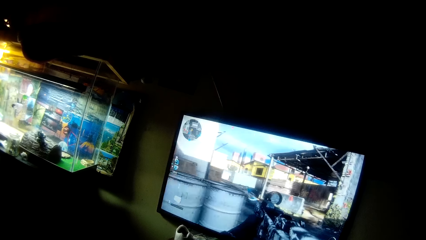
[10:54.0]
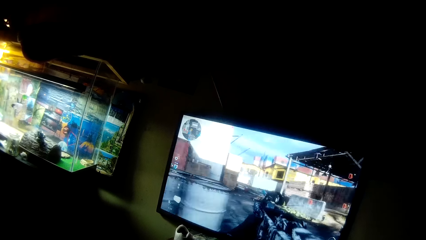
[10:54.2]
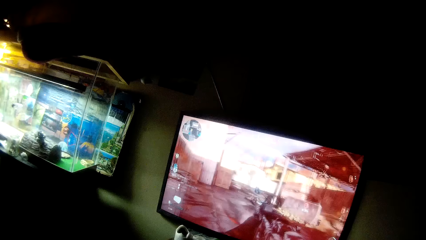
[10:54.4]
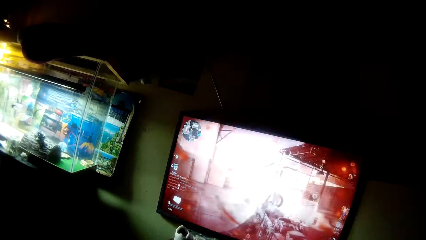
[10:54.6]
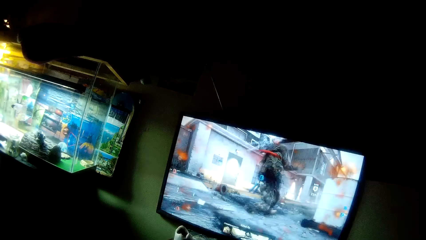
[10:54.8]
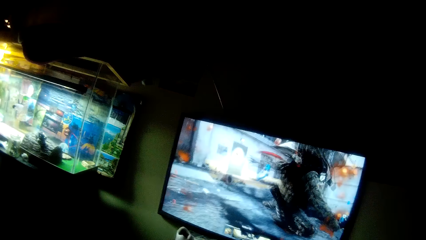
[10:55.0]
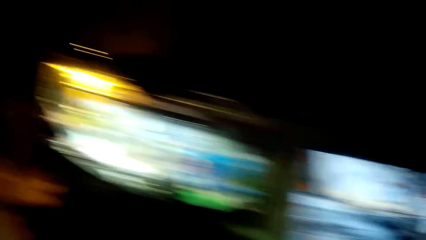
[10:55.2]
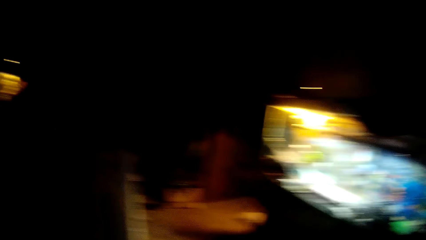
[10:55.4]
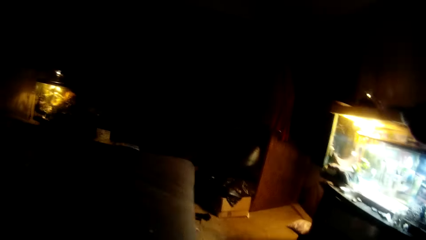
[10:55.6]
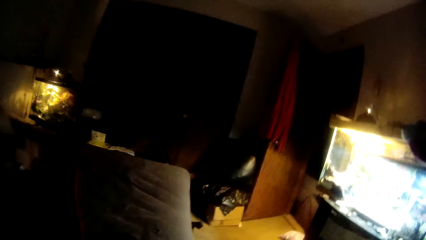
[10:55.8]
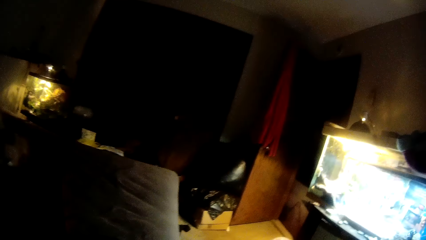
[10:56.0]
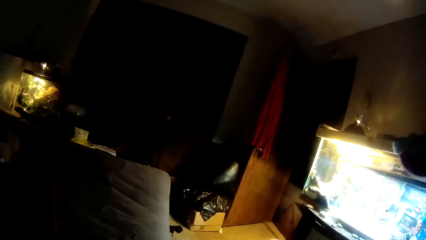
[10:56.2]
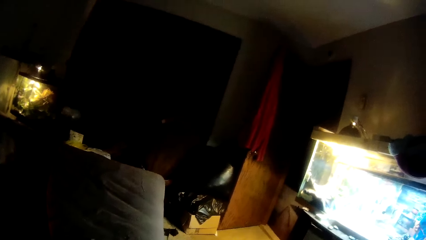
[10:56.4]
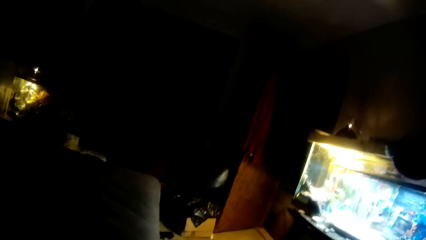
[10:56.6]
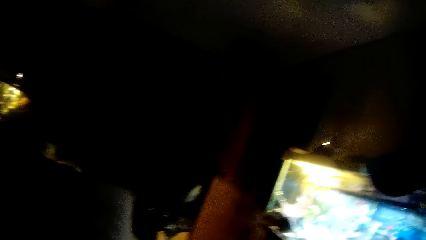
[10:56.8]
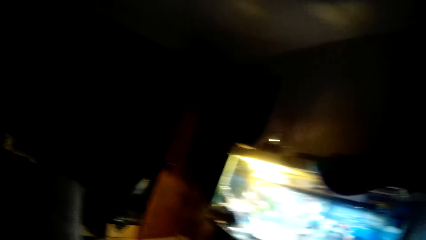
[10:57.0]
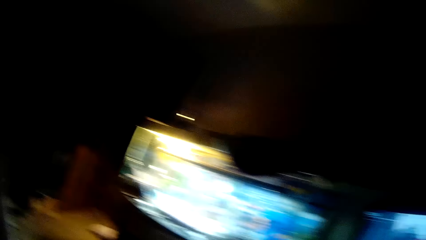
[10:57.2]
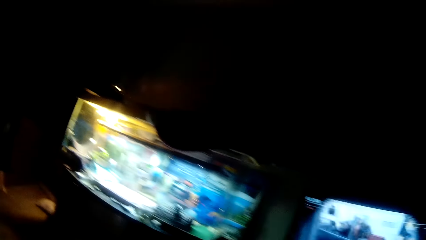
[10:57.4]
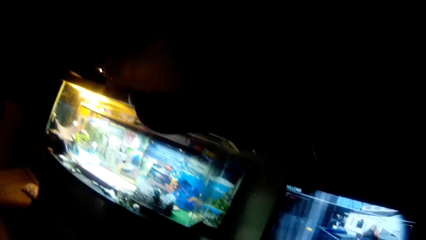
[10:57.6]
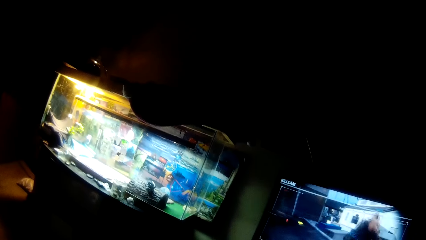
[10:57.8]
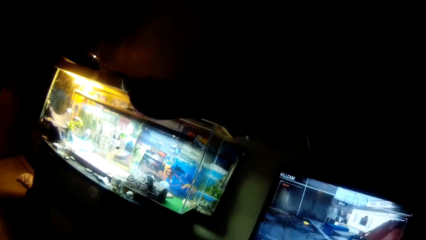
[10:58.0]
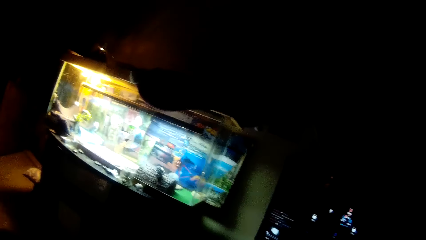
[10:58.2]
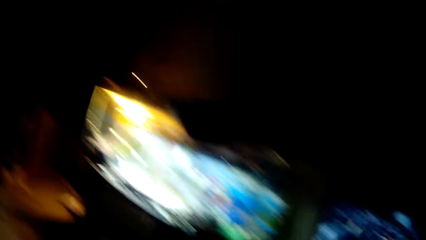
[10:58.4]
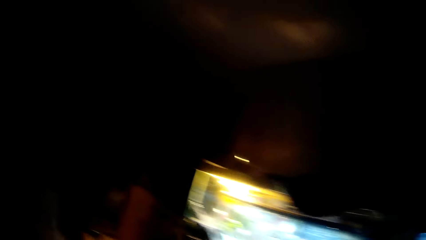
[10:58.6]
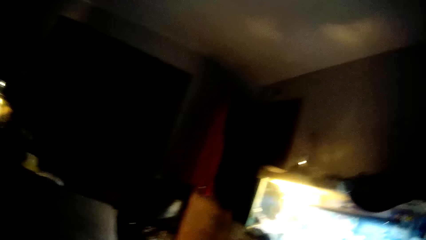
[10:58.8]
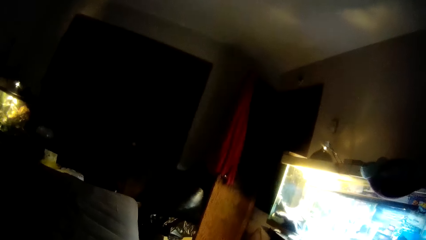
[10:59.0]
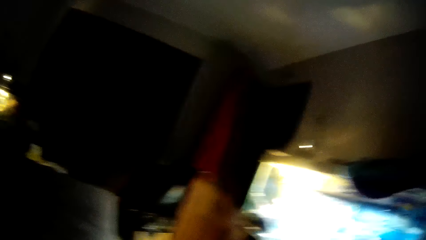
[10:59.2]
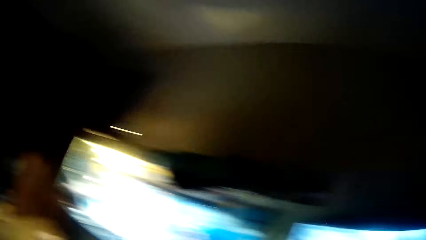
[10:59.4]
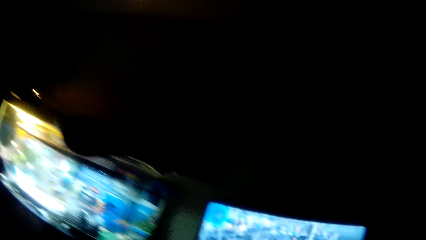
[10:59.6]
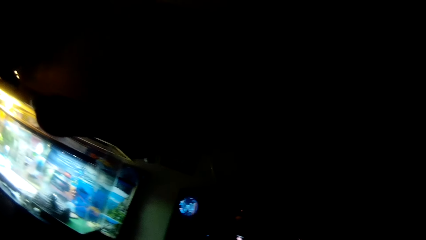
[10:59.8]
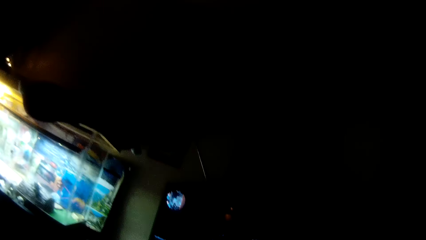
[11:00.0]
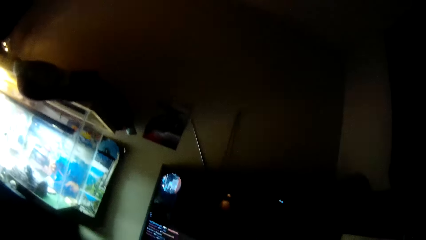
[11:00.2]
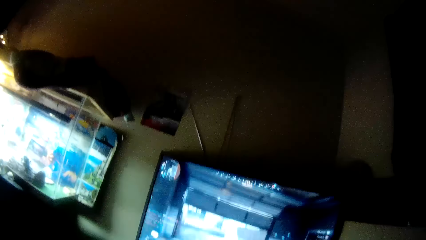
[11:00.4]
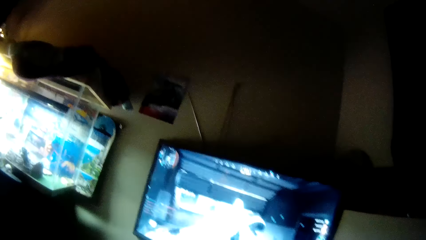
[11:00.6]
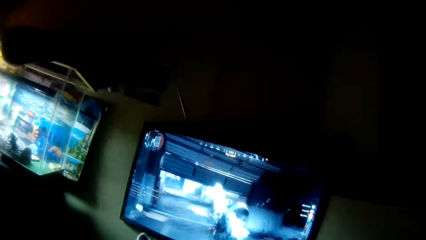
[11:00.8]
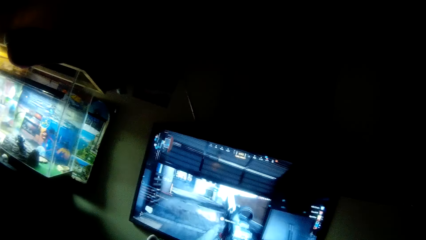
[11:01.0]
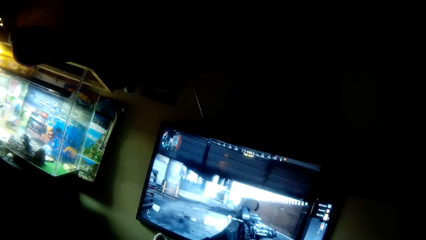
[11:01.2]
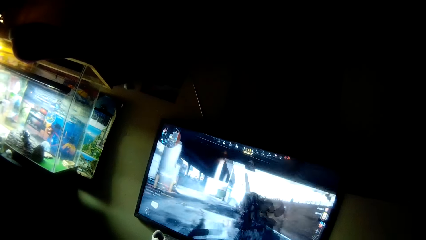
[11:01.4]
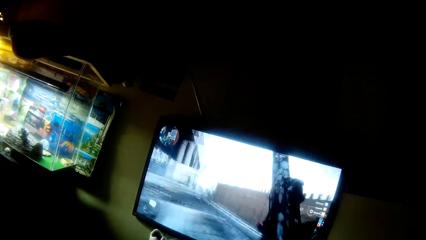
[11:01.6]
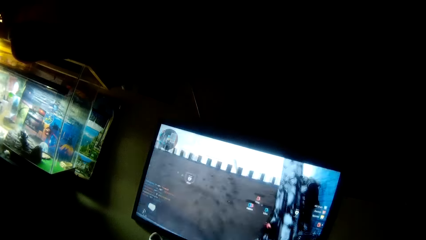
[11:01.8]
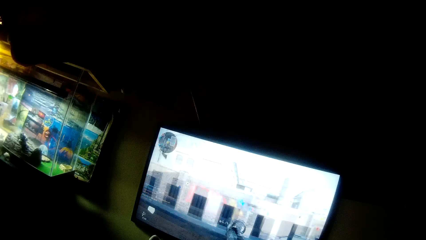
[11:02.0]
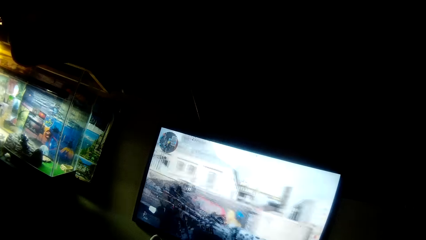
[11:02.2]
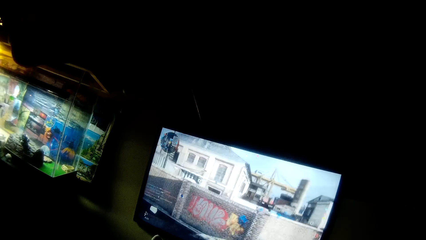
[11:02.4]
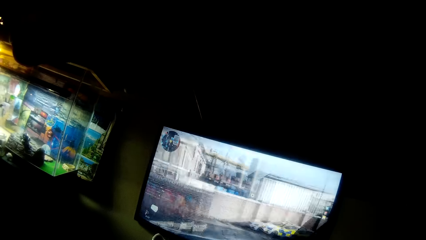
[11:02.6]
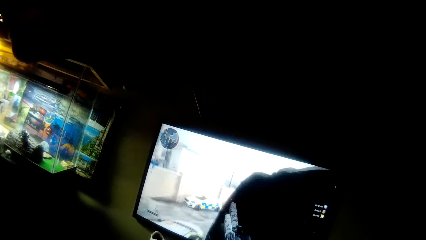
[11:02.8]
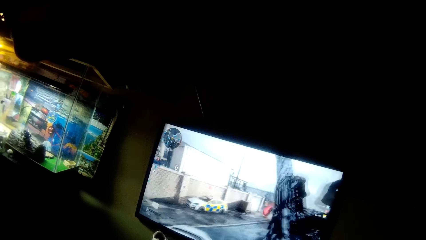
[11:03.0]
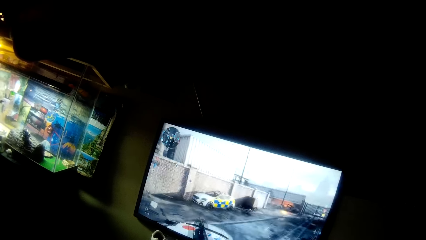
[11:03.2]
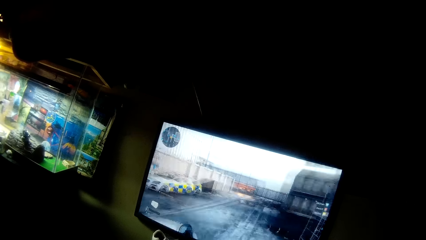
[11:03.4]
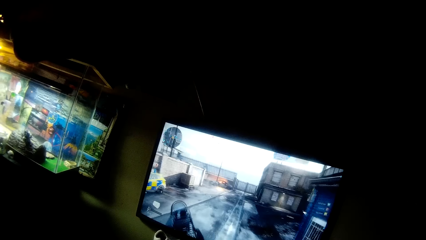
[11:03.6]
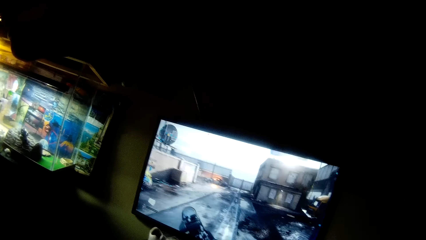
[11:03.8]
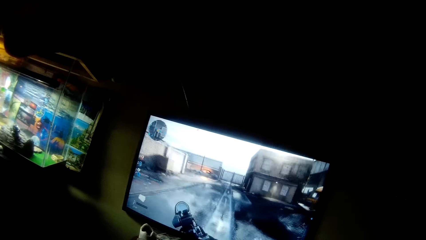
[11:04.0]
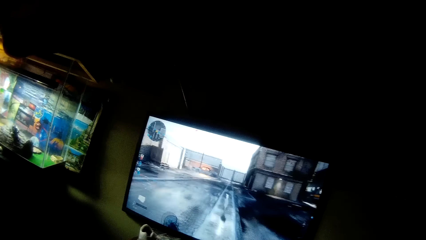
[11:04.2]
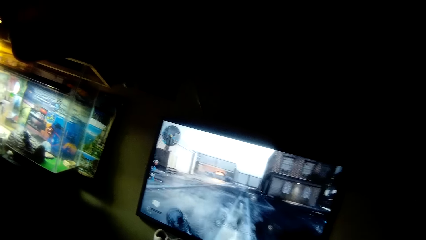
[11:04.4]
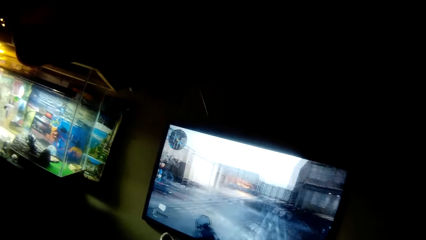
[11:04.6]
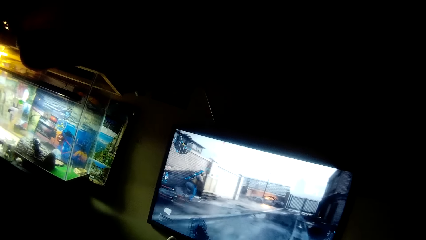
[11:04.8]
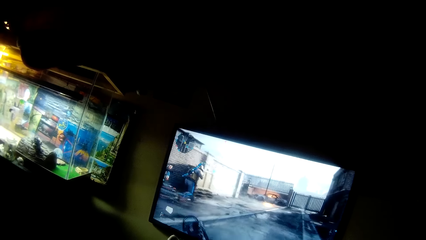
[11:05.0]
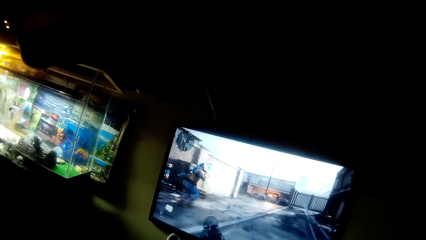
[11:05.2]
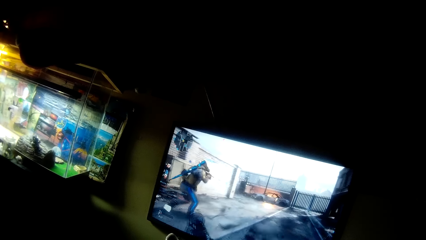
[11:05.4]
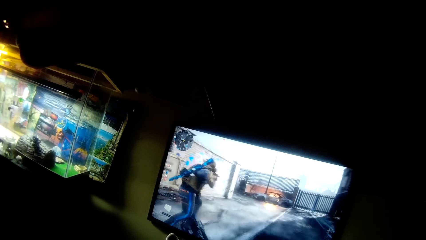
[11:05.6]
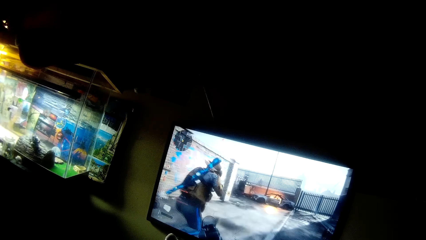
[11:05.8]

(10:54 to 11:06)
The camera wearer looks around the room. They look at the screen. They play the video game. They look around the room. They look at the screen. They play the video game.

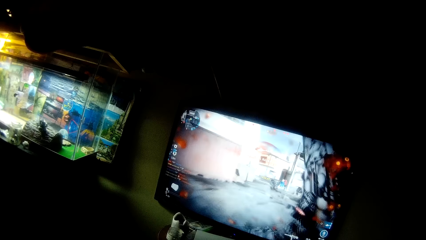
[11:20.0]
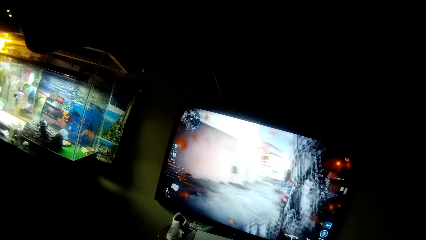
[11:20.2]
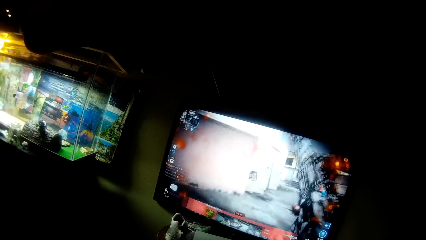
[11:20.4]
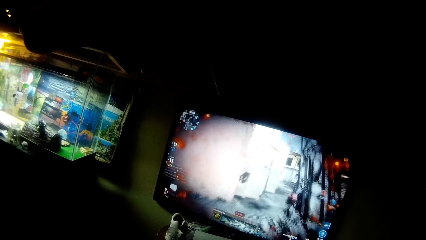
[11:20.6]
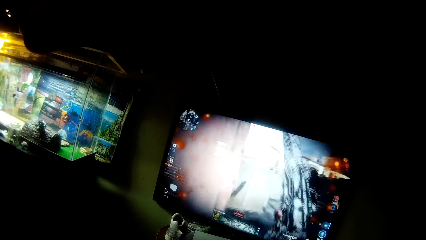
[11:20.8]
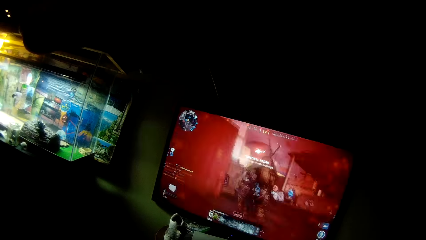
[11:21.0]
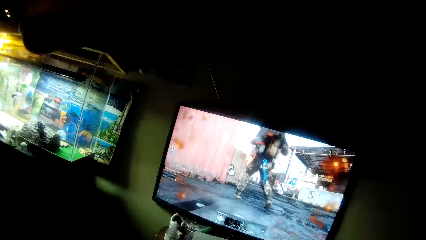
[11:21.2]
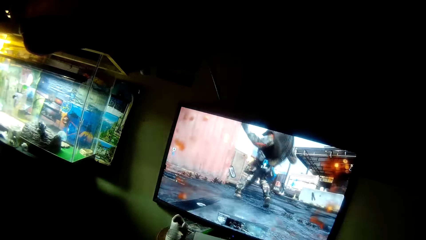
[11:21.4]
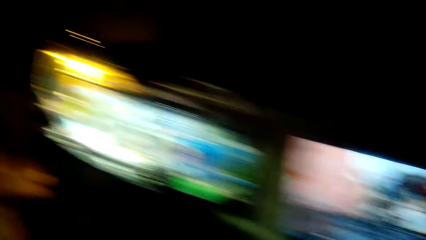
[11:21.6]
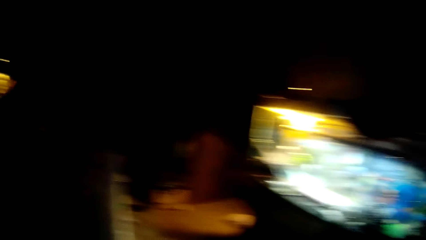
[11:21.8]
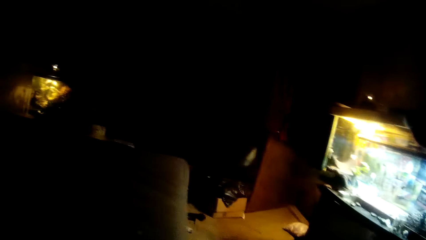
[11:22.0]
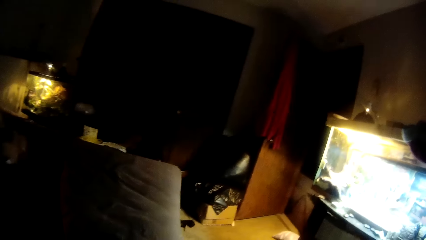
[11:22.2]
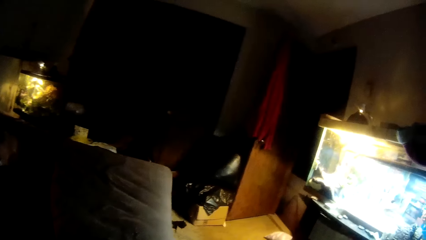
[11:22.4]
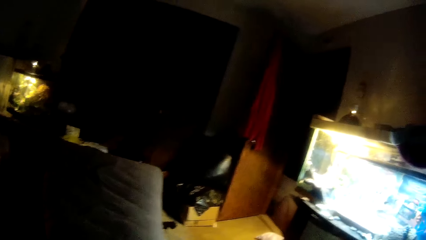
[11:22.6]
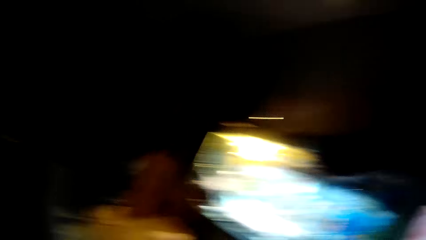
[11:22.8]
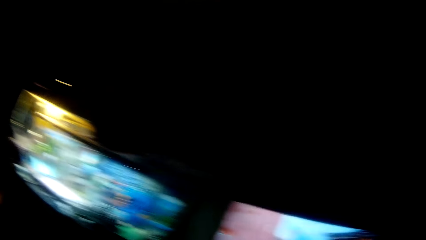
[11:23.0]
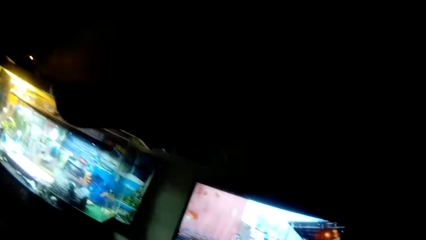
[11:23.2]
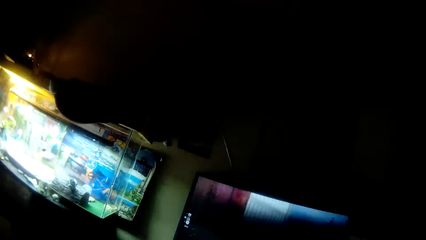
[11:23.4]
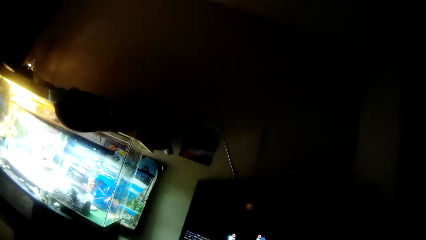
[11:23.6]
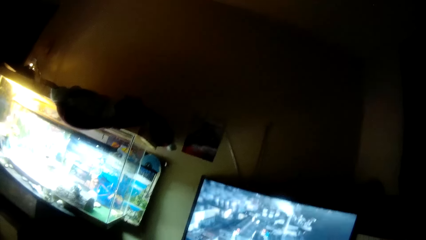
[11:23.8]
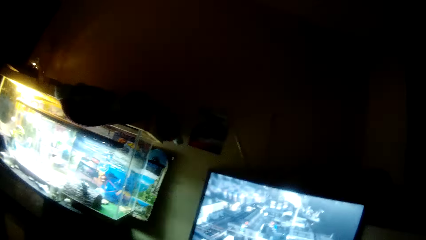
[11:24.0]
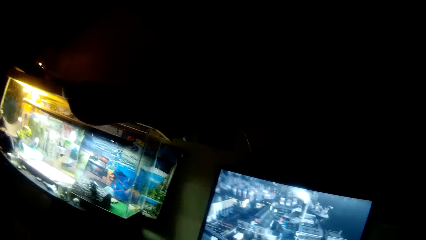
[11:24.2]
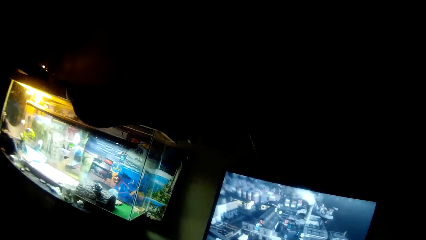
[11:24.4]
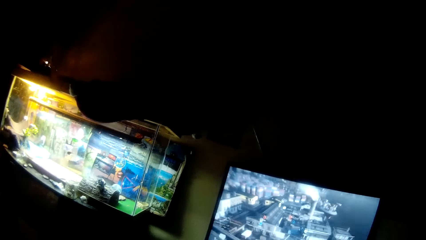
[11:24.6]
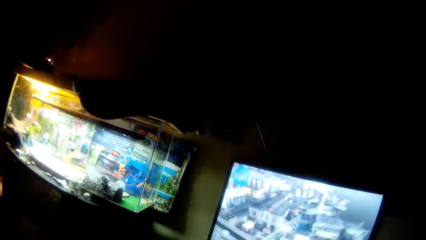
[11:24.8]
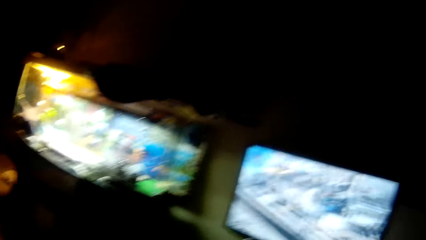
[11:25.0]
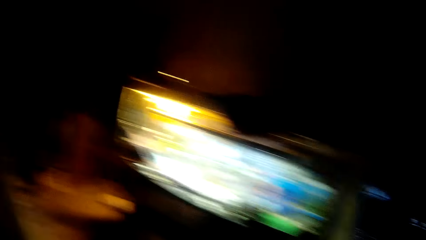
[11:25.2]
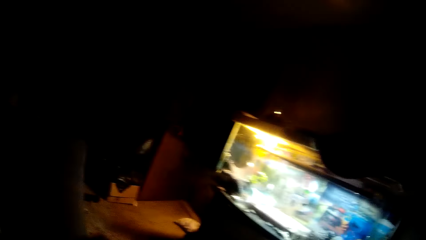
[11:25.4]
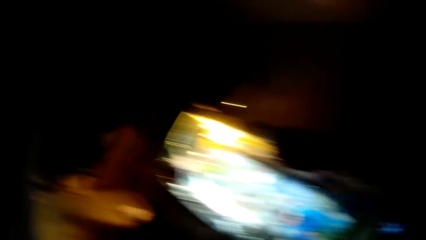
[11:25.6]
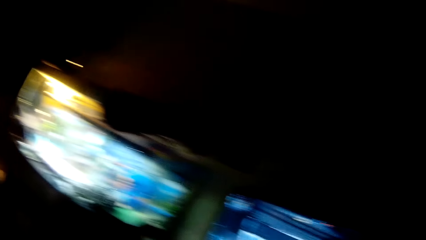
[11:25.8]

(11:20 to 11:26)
The camera wearer looks around the room. They look at the screen. They look around the room.
